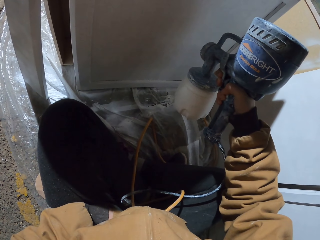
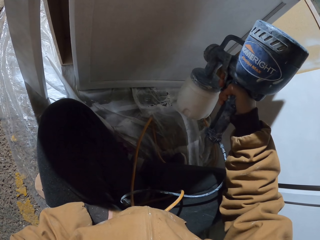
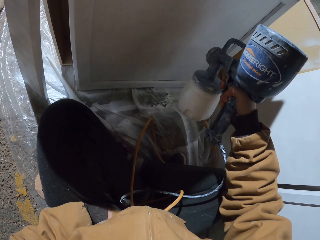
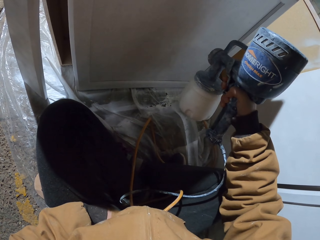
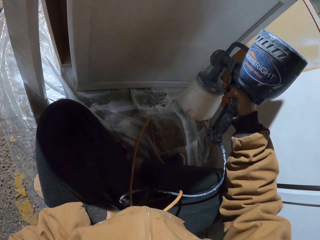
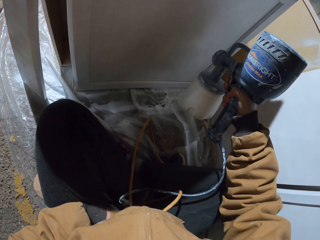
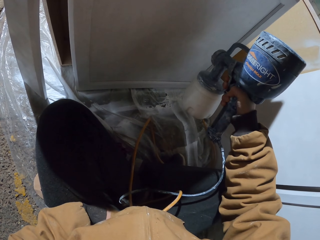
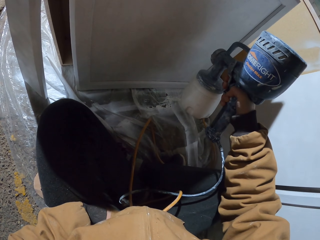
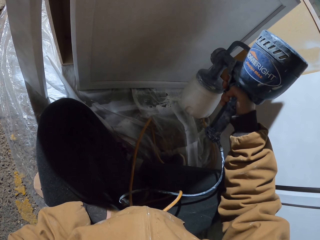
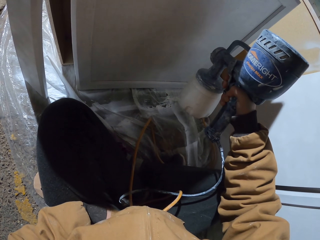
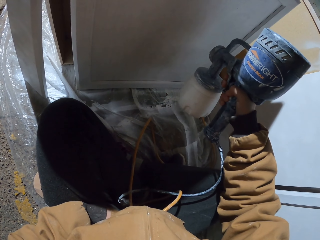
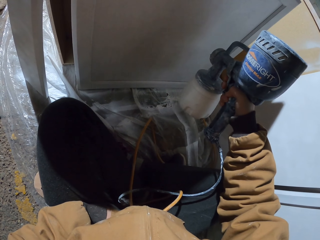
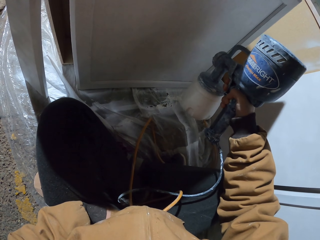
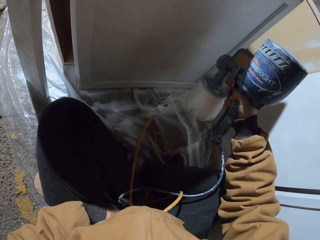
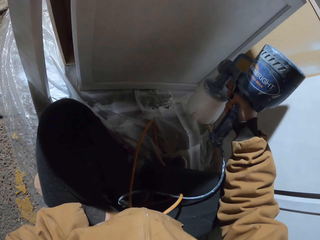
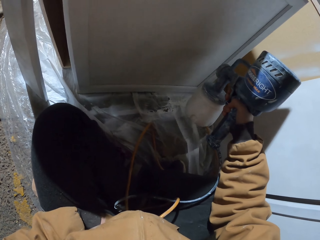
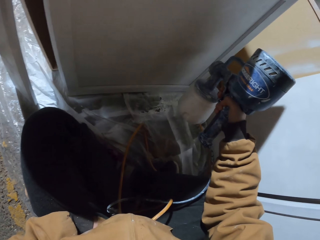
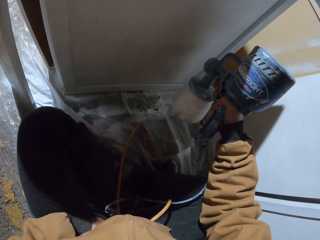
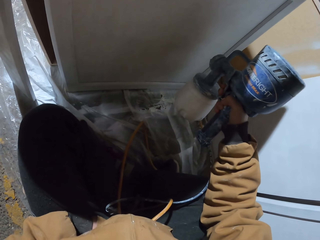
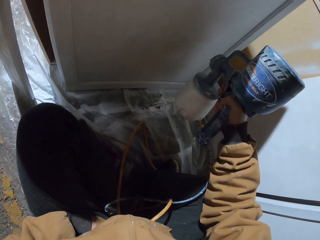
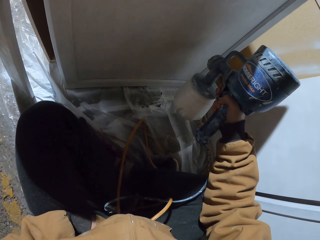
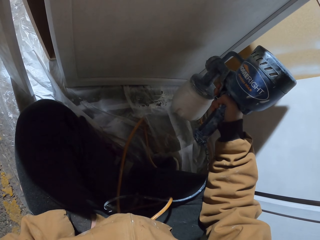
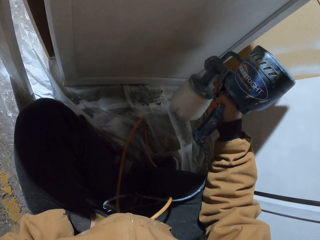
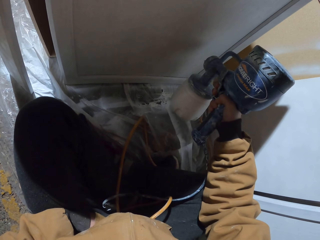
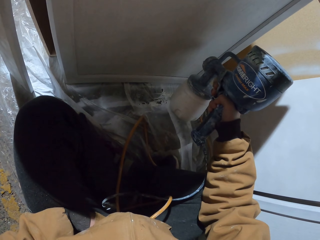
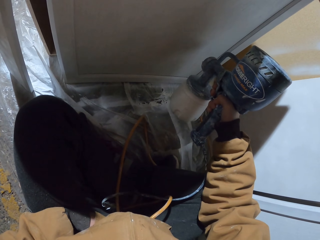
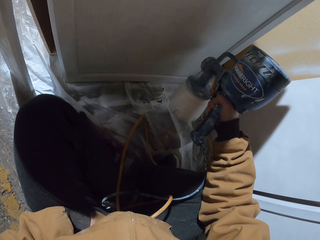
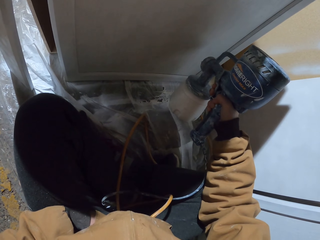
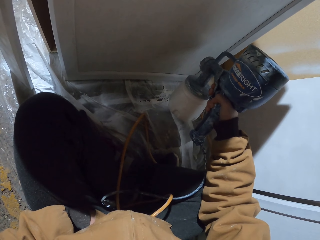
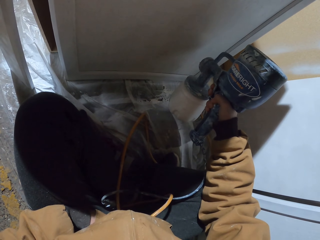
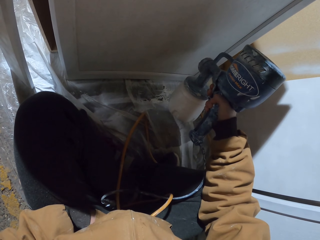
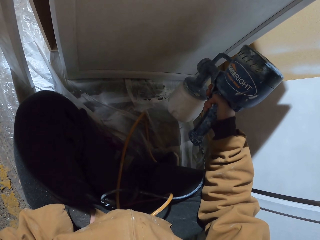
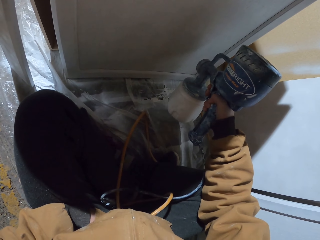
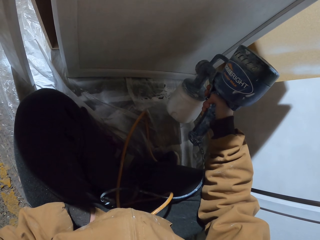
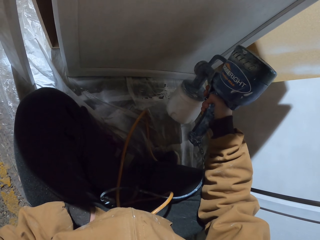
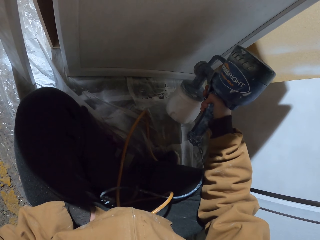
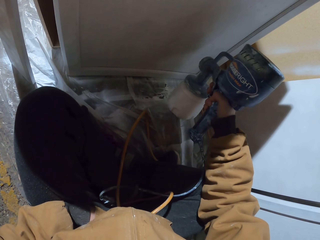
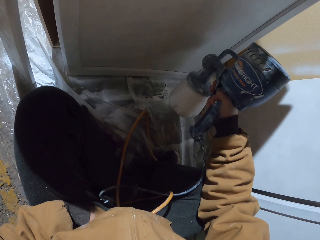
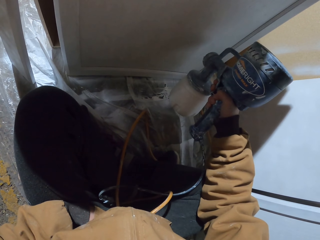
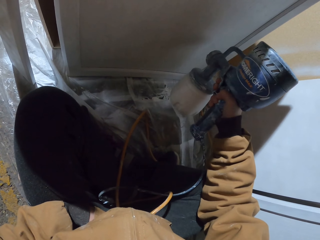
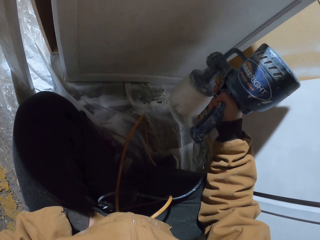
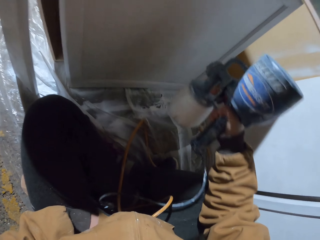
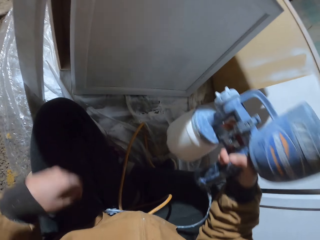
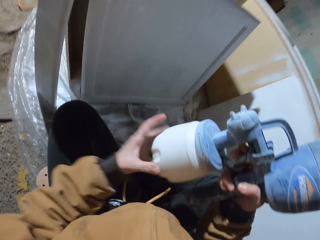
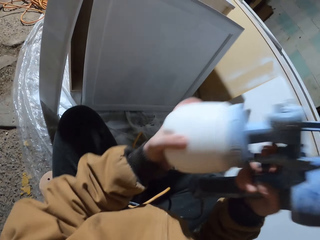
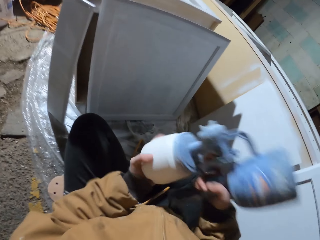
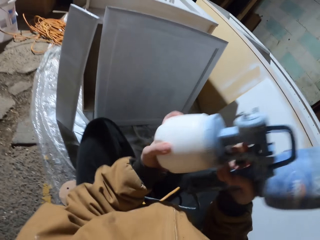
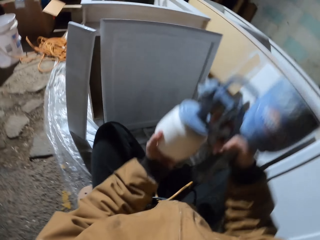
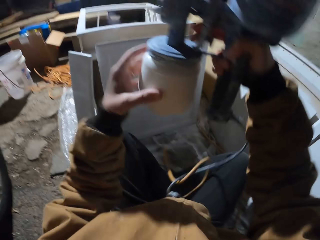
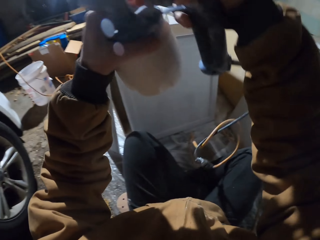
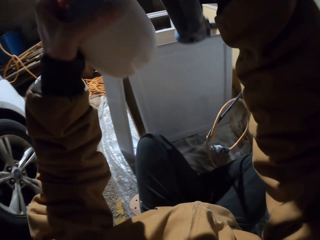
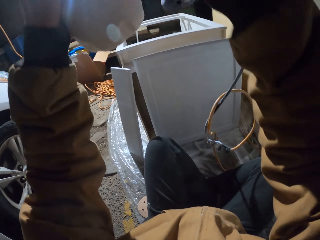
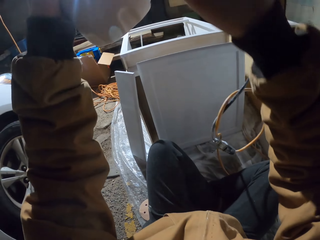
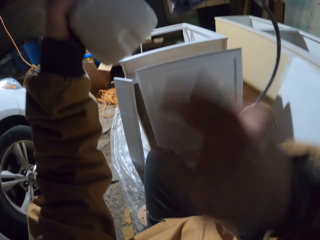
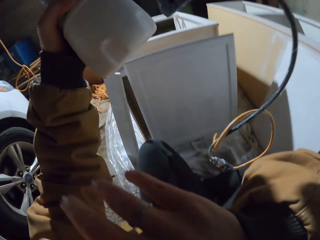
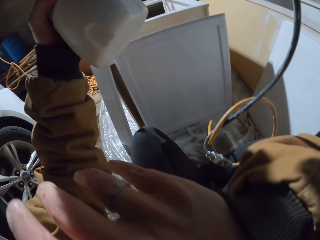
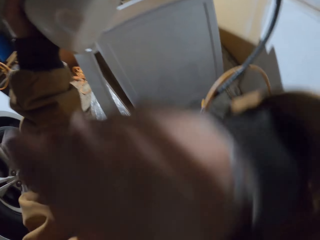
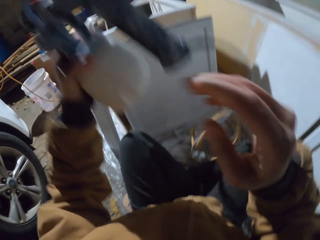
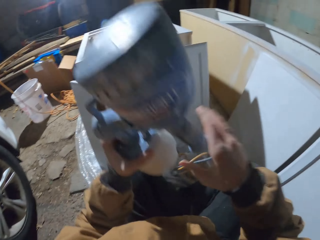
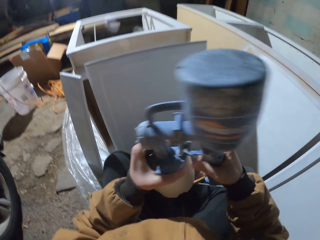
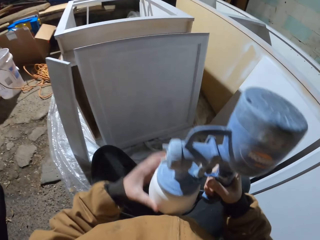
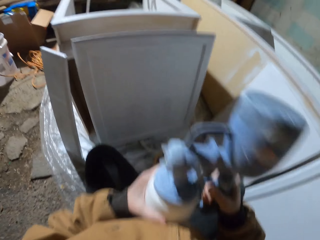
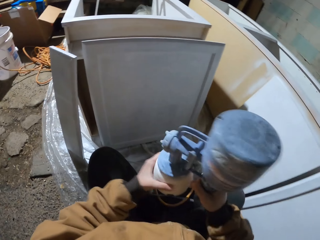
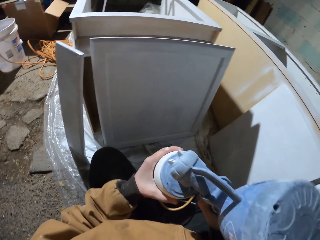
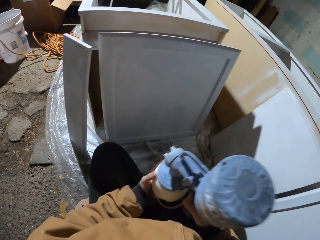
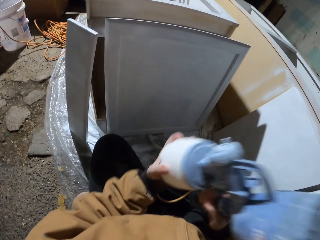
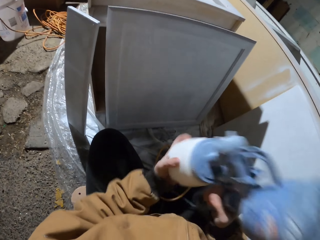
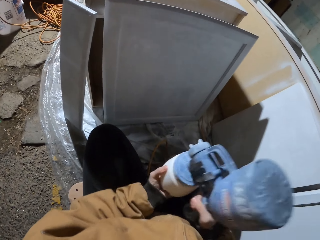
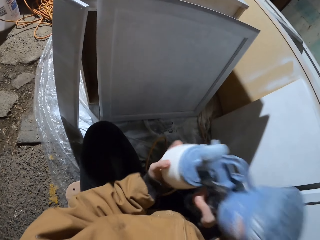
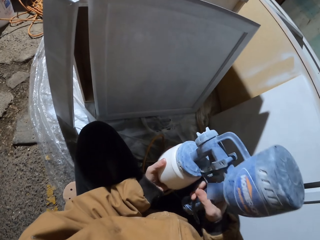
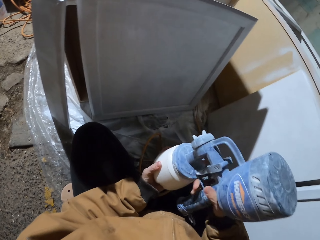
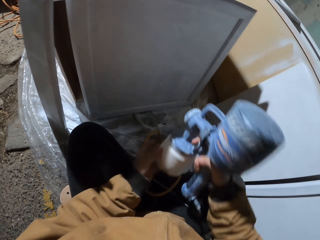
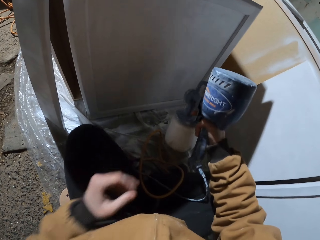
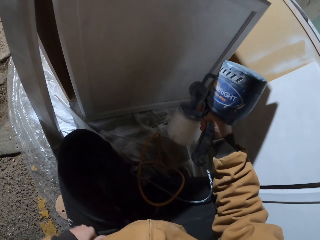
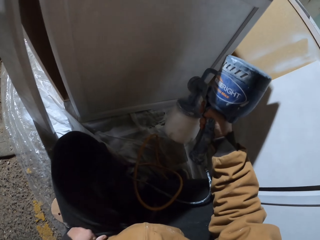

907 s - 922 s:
The camera wearer shakes the paint sprayer. They lift the paint sprayer and wipe the face. They shake the paint sprayer.

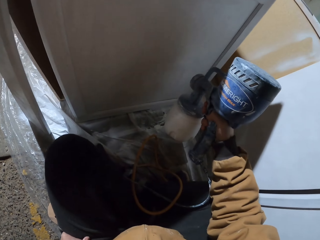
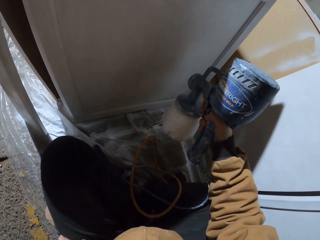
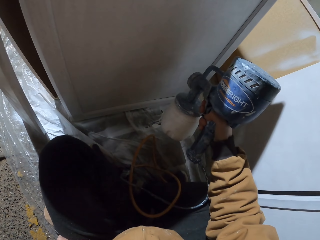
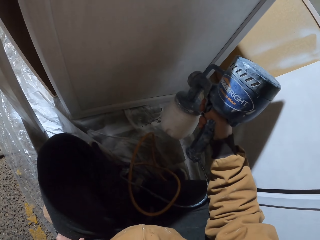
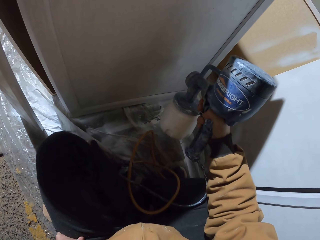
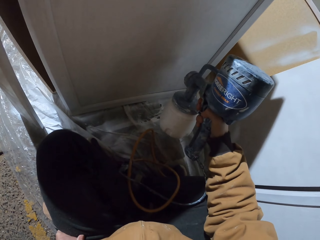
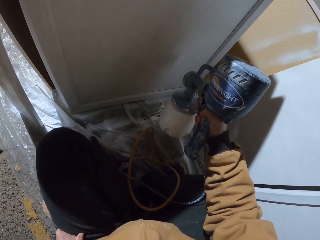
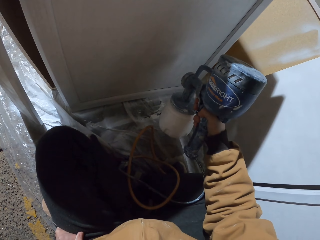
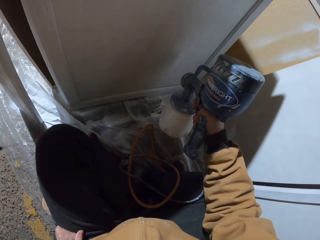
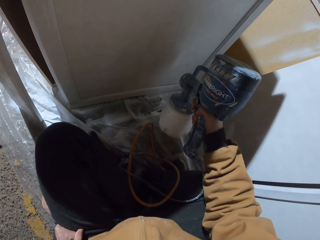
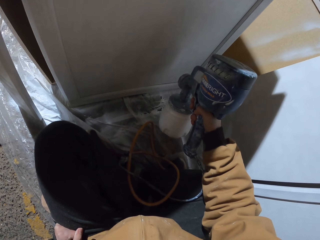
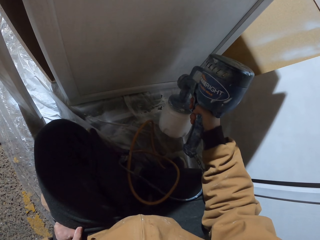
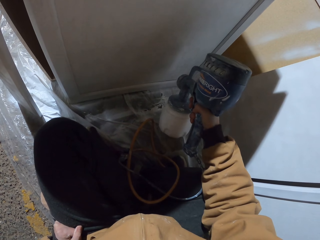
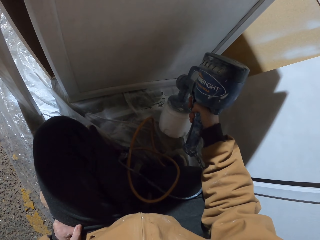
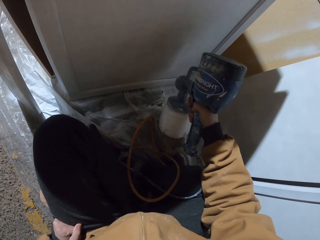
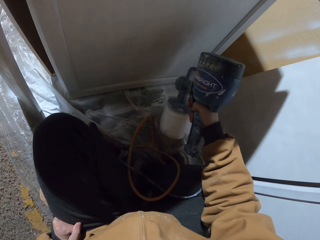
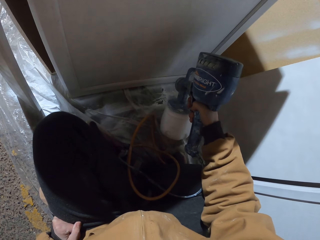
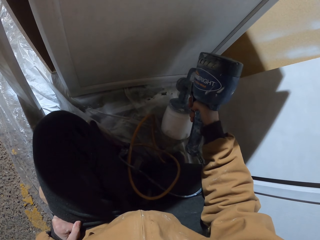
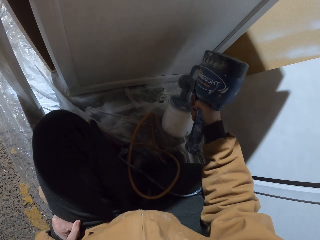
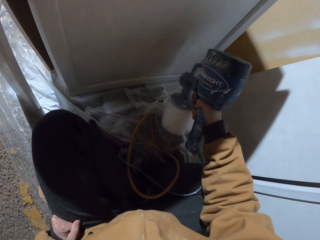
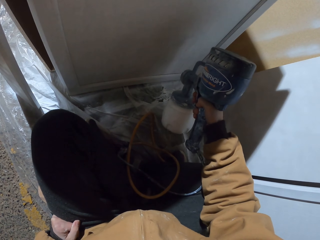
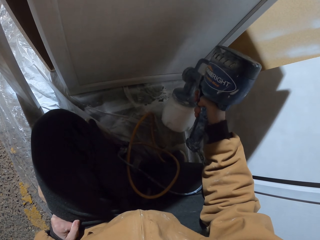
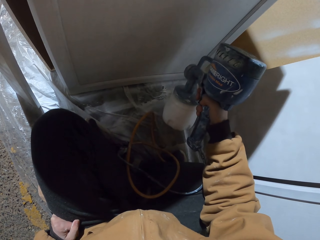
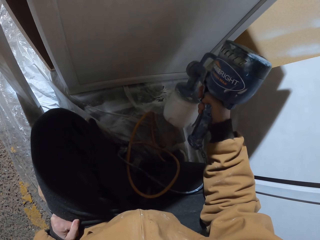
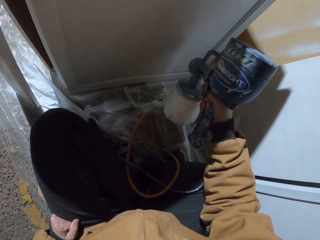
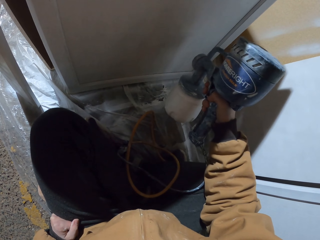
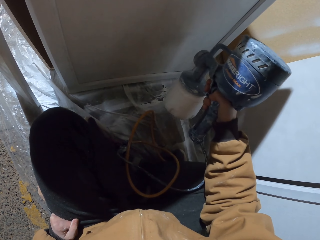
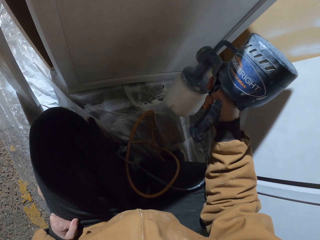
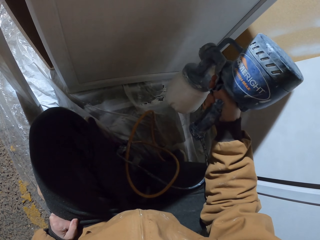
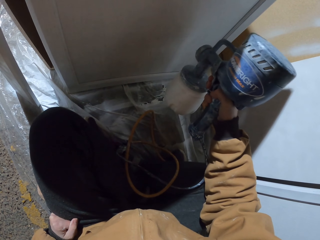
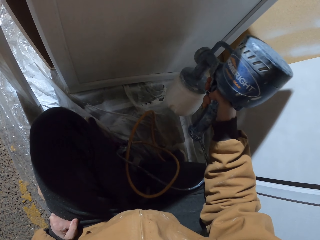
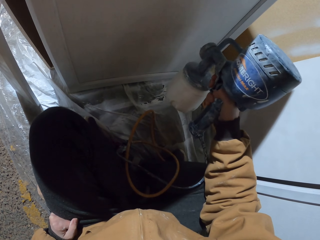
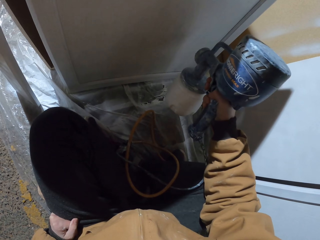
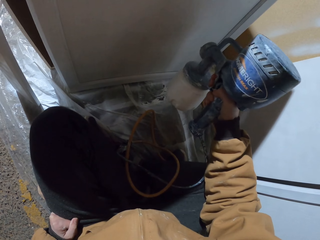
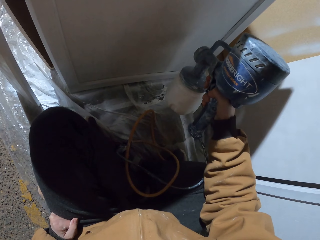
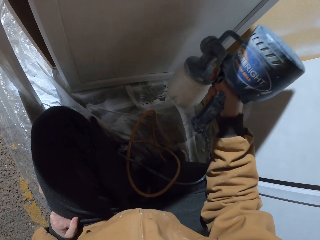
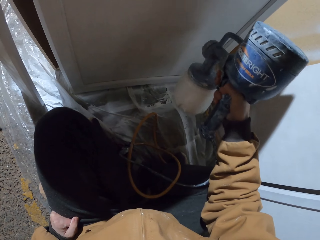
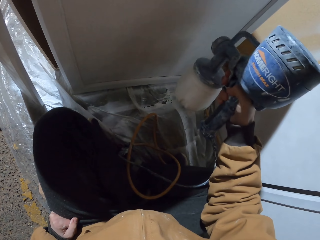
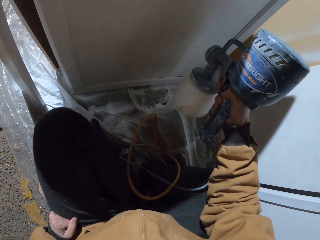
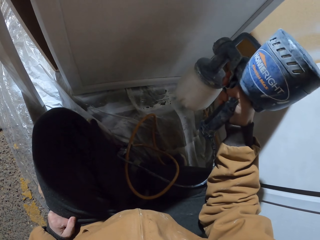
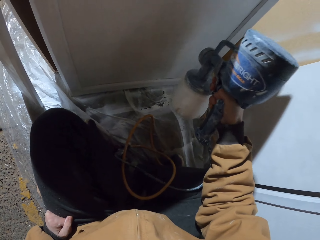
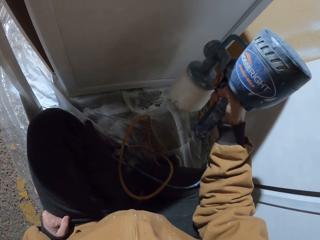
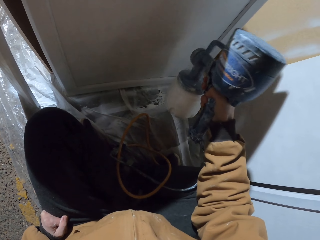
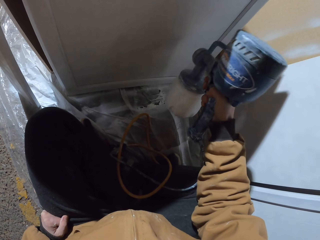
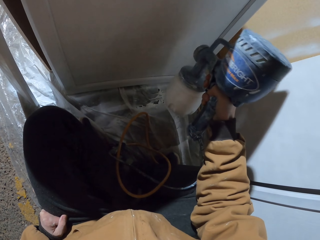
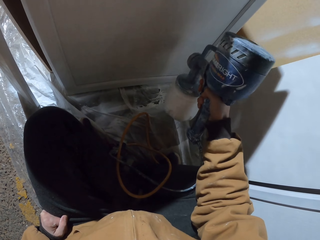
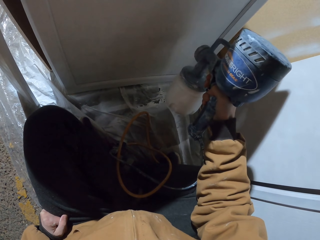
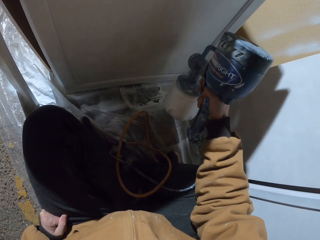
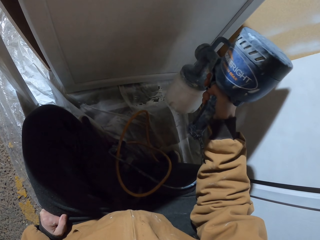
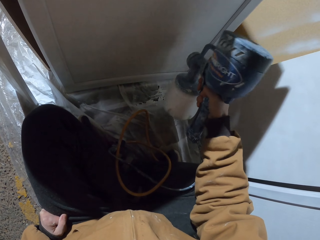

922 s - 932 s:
The camera wearer paints the board with a sprayer pump.
